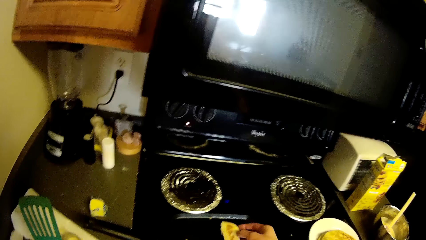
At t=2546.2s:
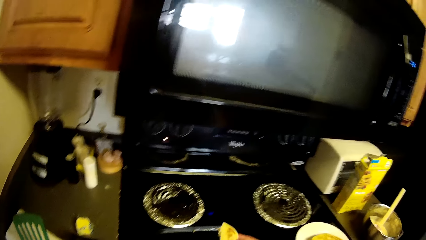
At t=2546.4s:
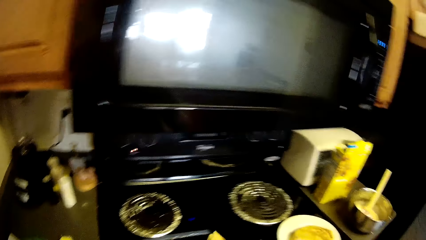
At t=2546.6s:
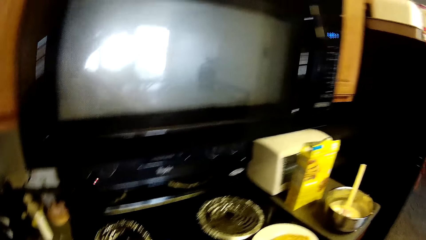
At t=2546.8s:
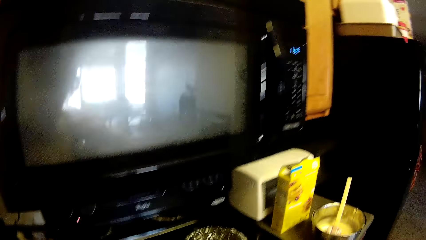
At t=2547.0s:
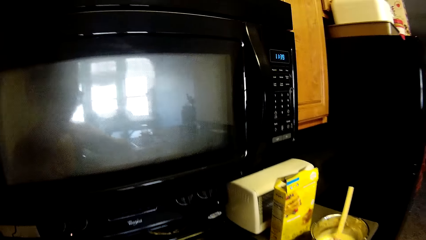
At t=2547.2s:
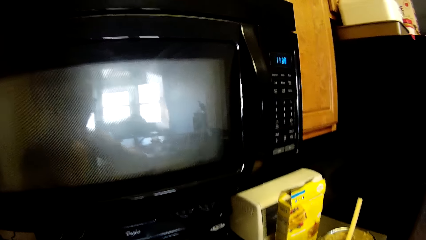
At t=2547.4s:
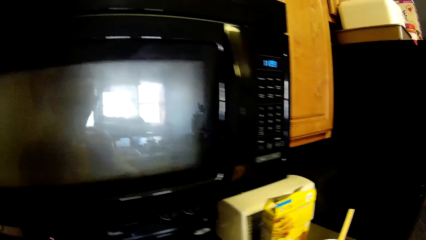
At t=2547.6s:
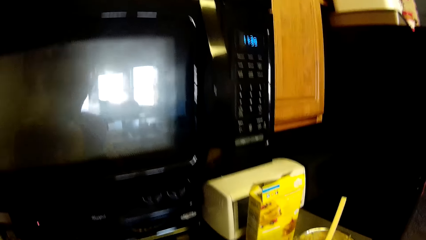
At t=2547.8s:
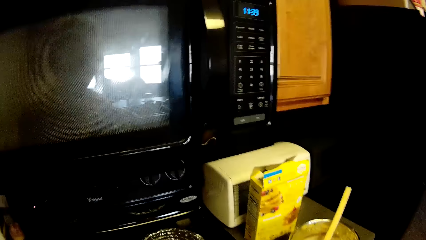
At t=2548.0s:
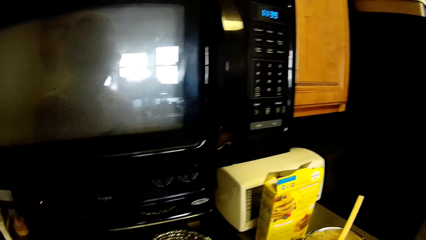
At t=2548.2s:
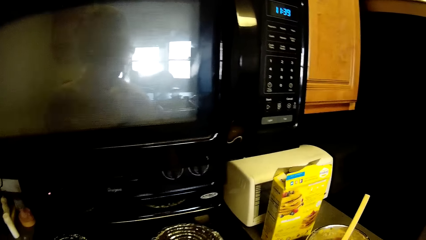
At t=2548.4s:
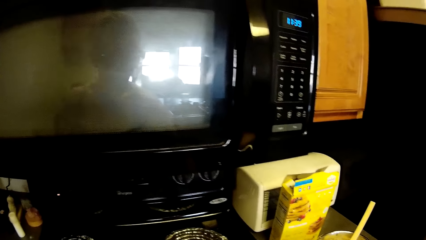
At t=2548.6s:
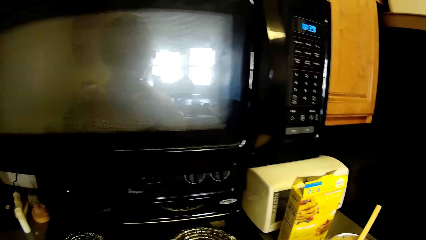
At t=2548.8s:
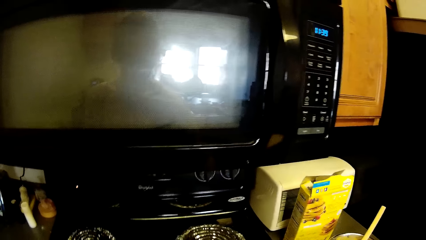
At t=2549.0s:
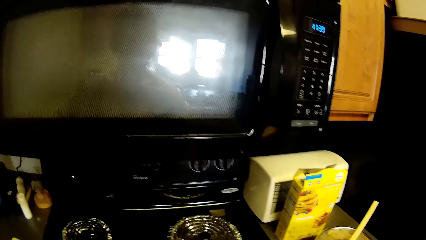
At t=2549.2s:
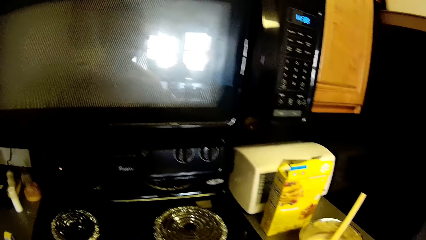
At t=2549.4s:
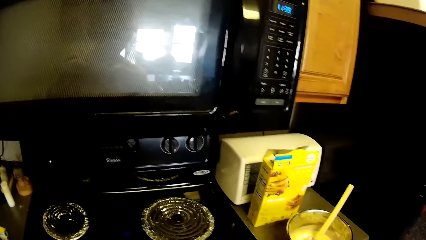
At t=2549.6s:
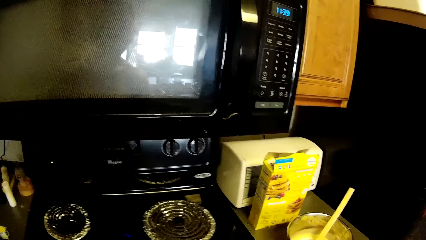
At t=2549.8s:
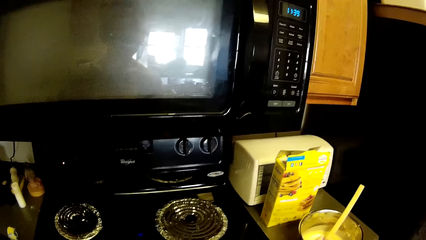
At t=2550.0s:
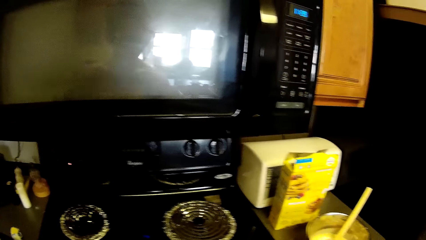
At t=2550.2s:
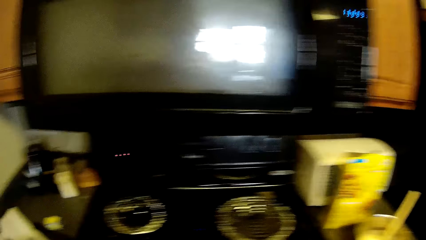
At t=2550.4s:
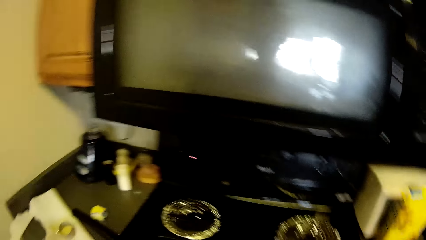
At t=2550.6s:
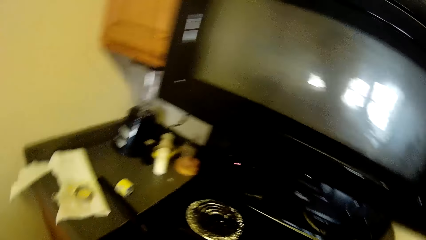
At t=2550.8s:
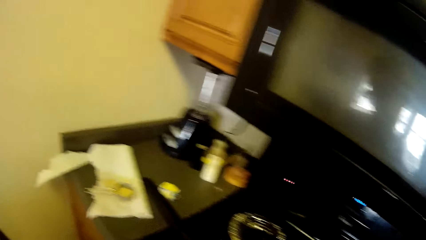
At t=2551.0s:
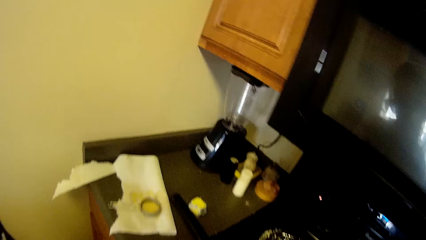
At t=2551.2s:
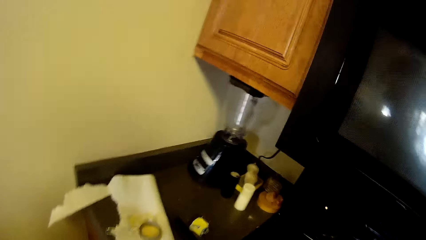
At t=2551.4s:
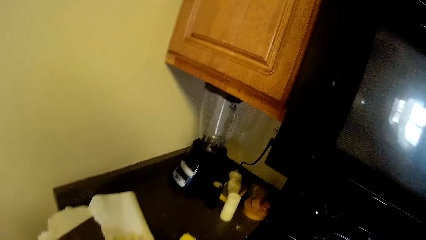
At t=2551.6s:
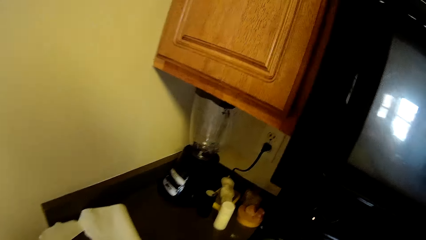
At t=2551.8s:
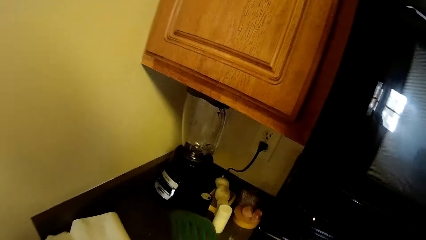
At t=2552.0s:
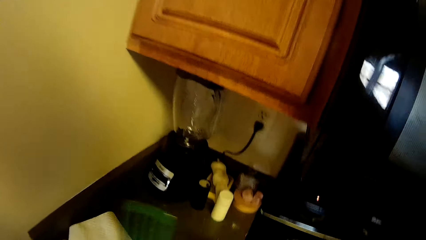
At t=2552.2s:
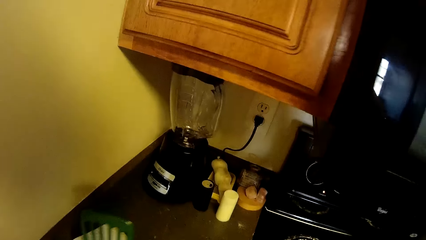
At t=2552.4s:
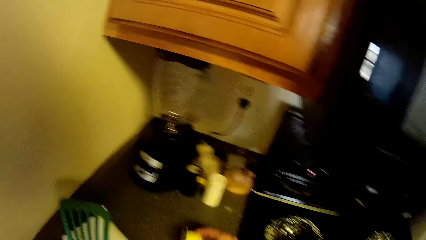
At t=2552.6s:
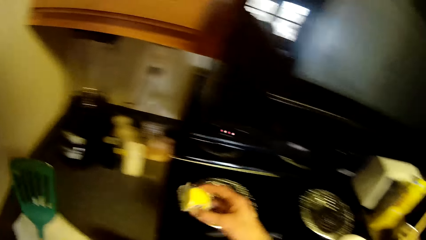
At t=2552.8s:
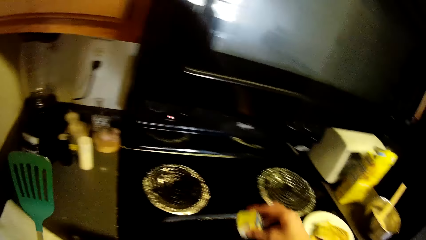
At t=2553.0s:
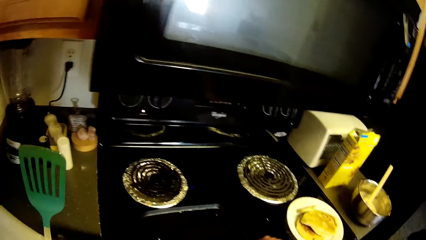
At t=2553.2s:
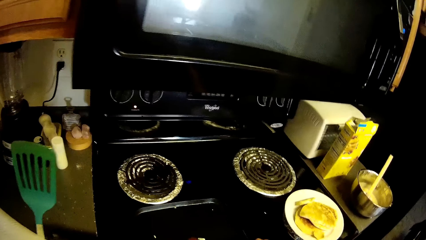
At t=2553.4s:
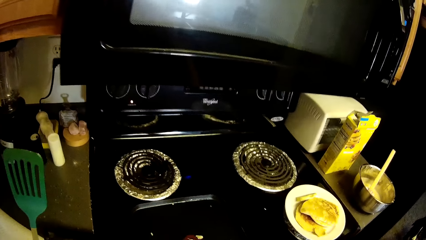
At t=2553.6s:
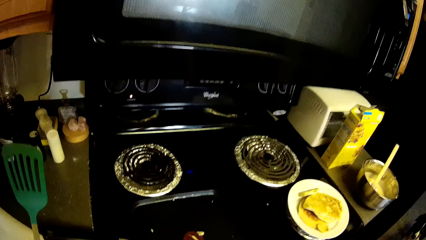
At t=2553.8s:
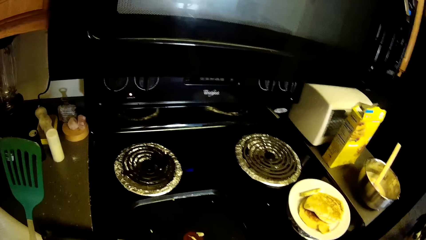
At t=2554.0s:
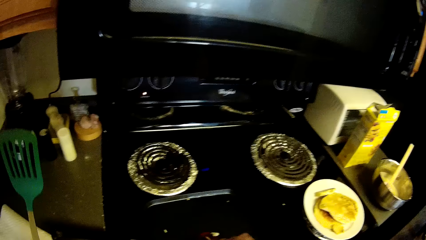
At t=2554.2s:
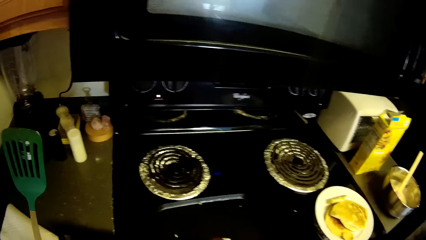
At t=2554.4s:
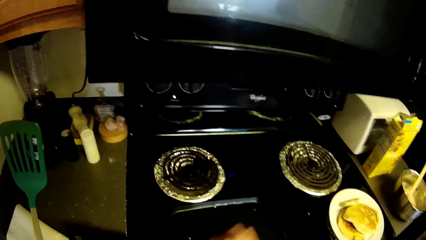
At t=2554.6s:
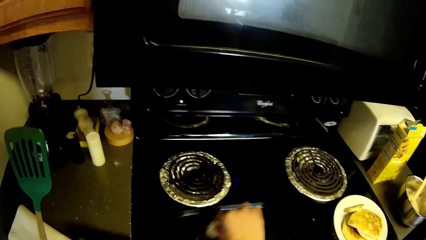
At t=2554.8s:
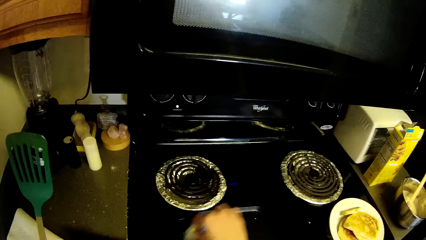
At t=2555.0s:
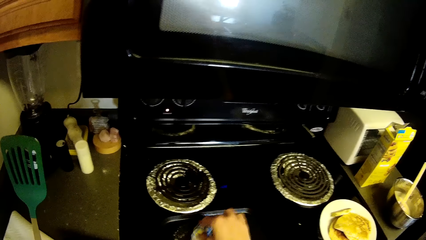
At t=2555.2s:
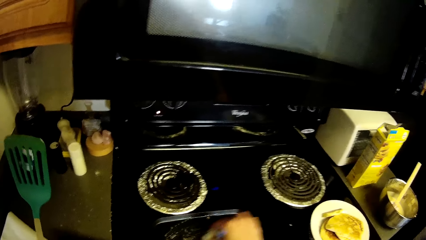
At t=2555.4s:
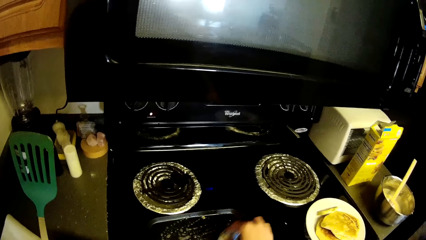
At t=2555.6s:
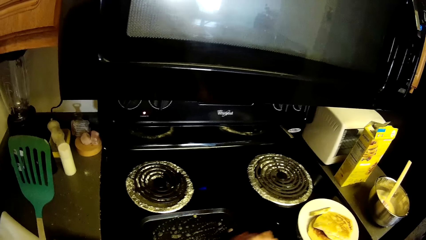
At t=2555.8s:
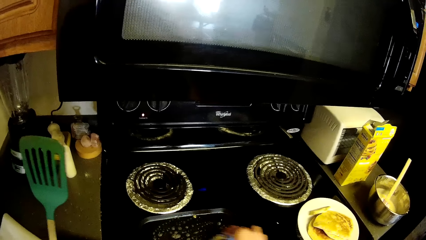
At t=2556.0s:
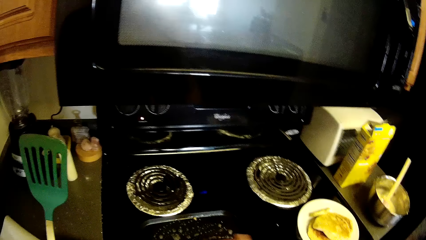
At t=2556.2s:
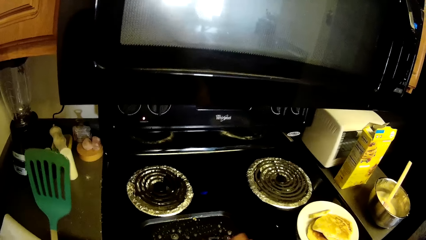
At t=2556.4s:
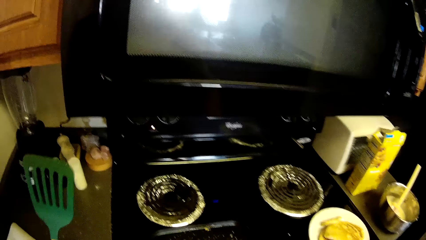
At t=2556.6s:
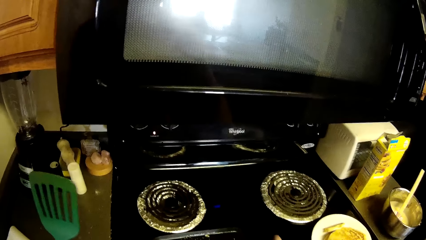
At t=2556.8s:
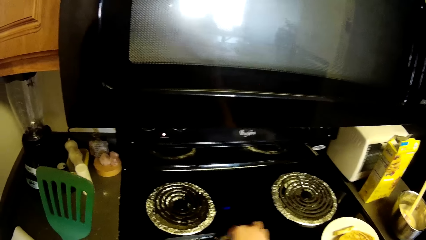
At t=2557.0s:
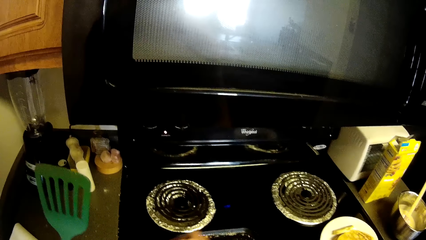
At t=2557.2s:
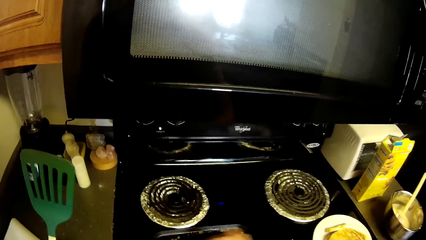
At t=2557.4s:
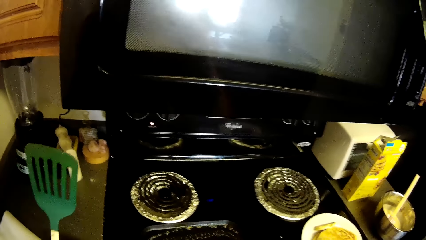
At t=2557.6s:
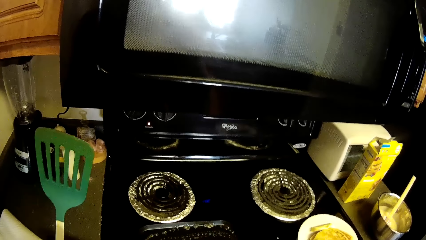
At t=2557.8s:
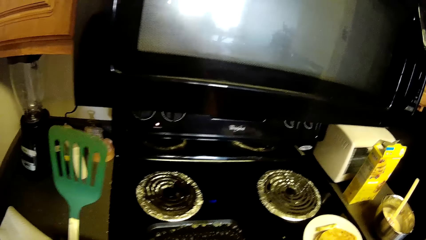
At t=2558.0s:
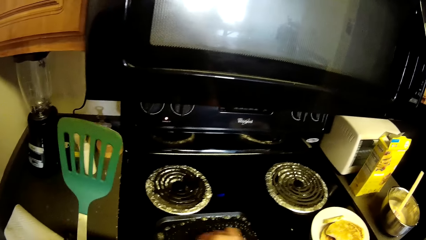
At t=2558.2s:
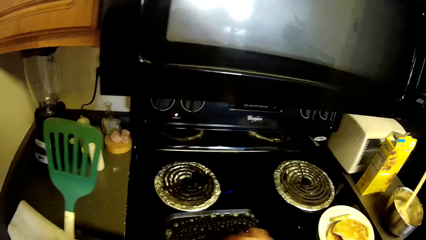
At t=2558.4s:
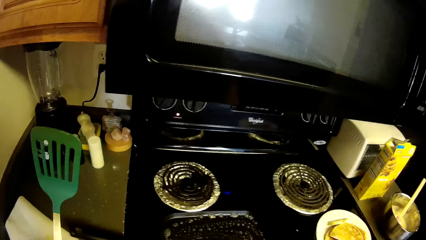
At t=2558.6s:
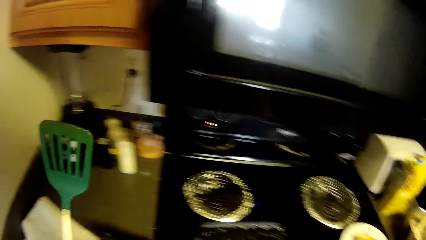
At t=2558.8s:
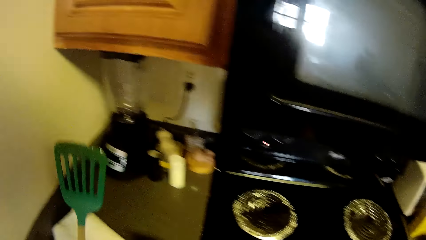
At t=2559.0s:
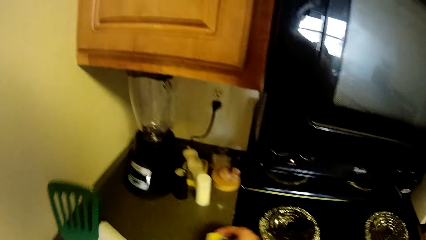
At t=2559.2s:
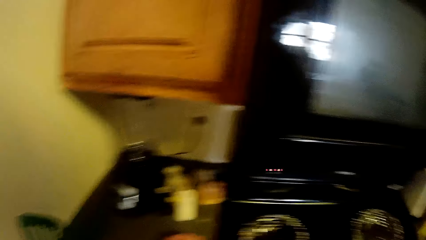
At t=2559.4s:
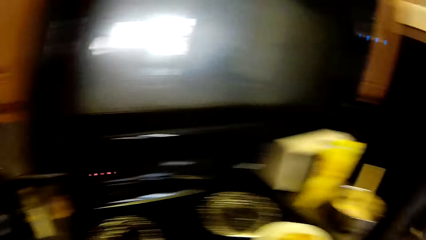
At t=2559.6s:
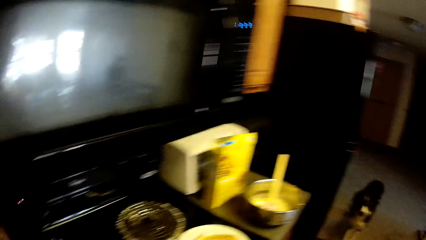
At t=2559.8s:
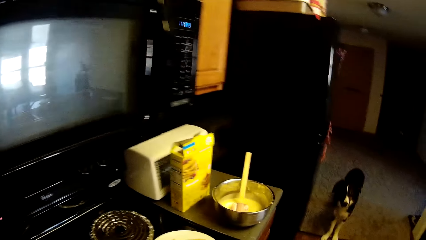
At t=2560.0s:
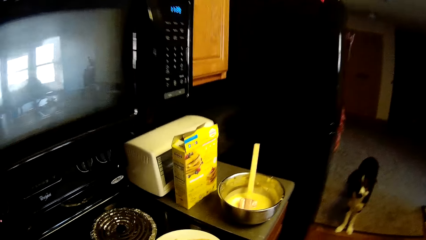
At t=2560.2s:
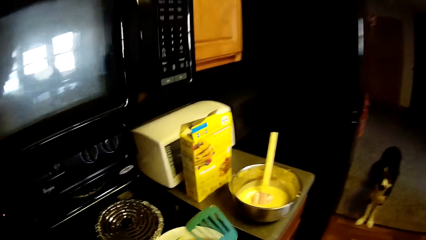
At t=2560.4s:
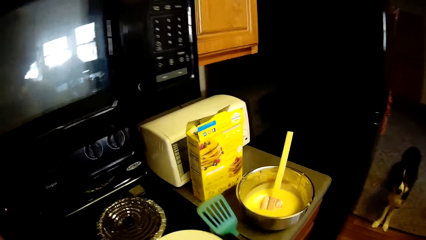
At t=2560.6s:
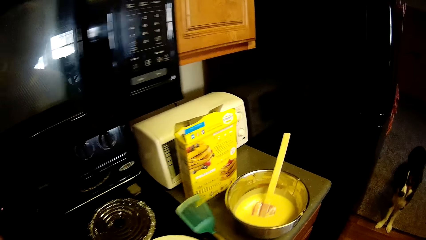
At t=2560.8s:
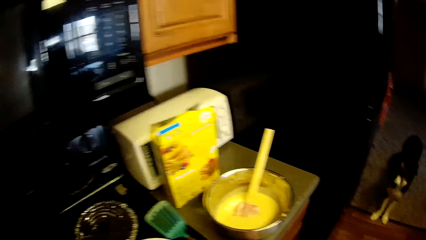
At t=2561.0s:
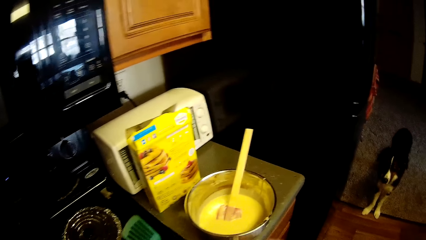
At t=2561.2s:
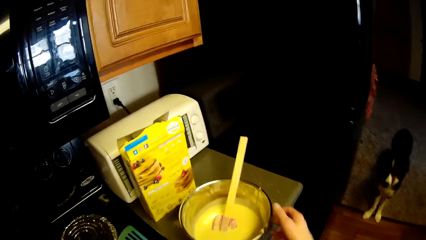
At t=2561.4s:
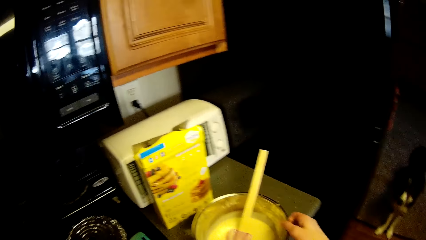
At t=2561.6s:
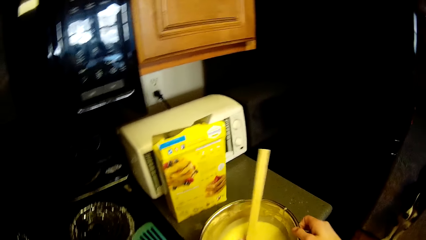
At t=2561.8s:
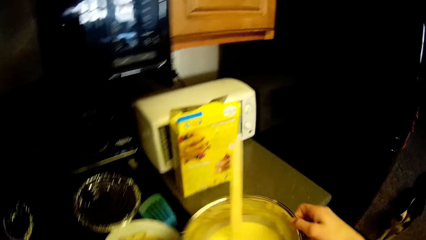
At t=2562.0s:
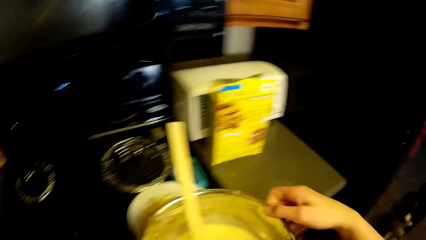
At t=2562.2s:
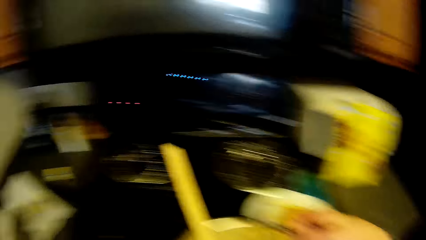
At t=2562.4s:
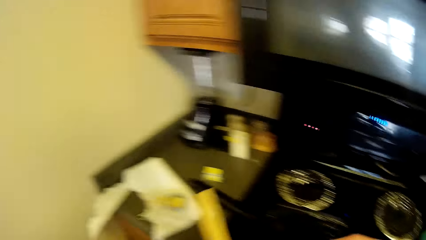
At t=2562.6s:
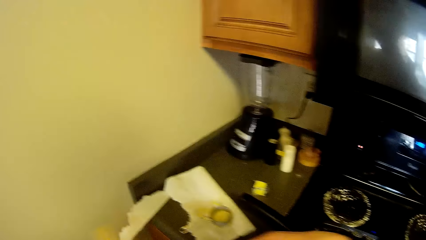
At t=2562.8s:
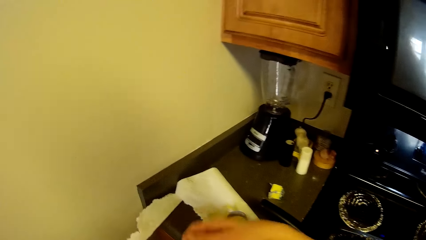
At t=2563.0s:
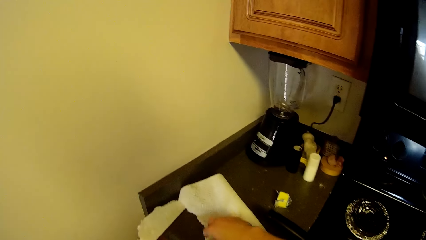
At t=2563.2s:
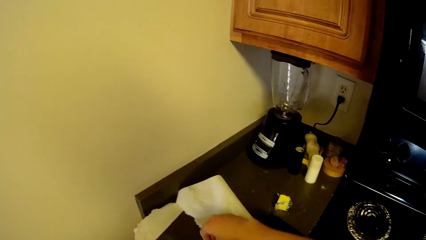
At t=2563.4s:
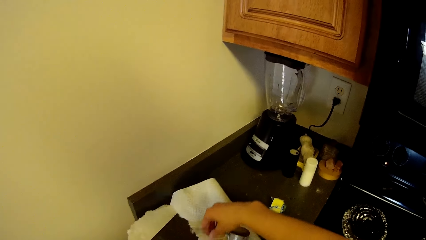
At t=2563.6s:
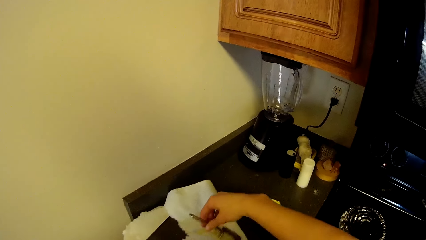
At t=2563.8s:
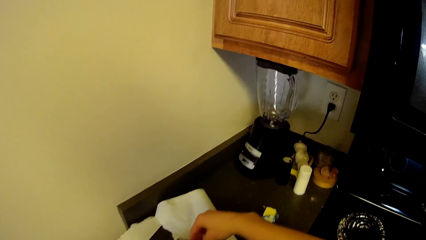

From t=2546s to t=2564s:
The camera wearer picks the pancake from the pan with his hand. He eats the pancake. He takes the margarine. He spreads it on the cooking plate. He pours oil in the pan. He puts the margarine on the shelf. He drops the spatula on the kitchen cabinet. He picks up a bowl of pancake batter or pancake mix from the kitchen cabinet. He puts the pancake mix in the other hand.
